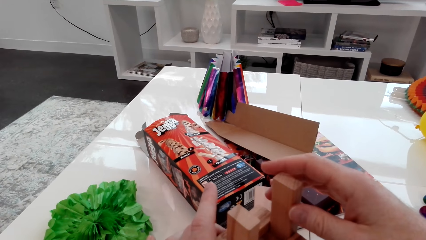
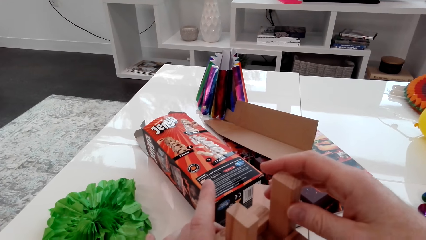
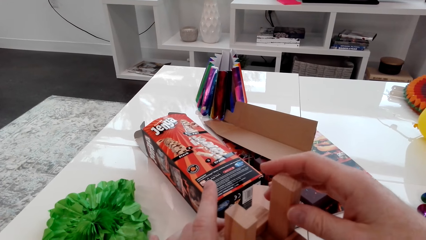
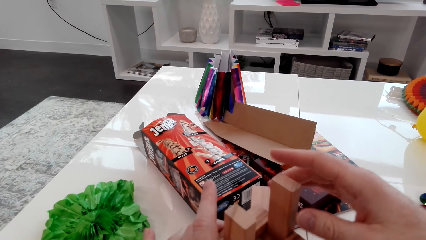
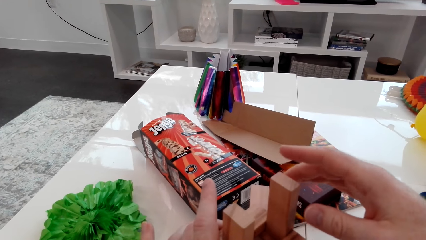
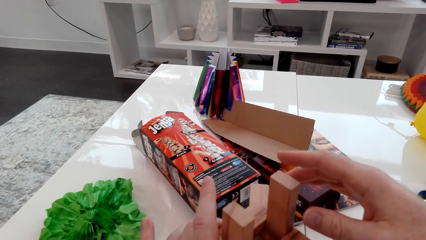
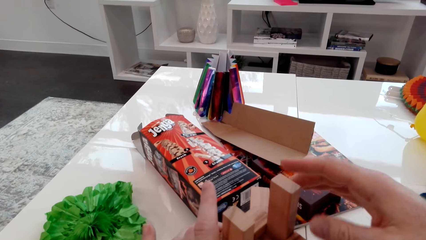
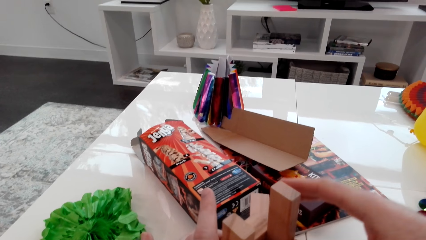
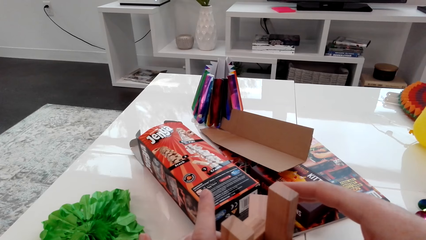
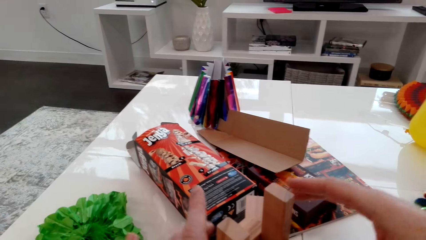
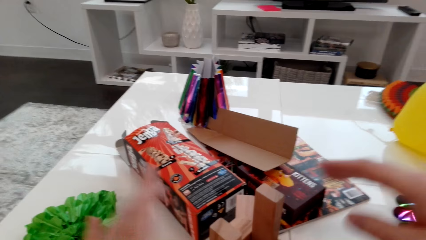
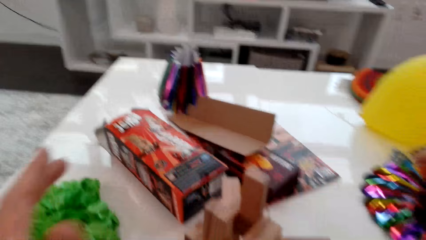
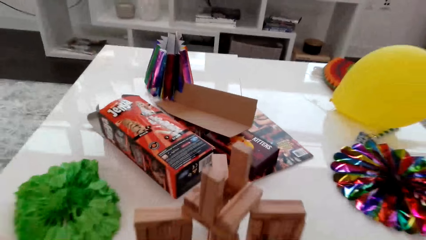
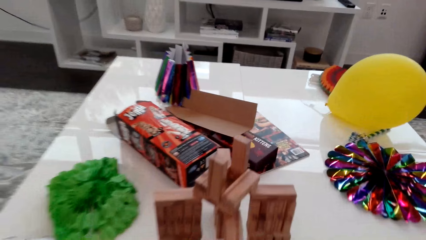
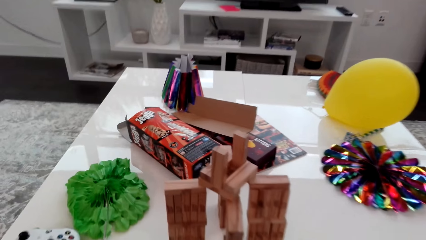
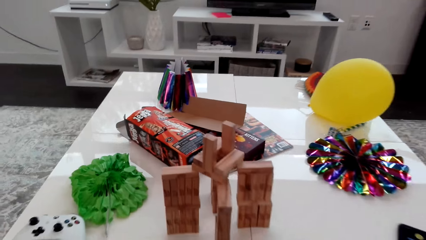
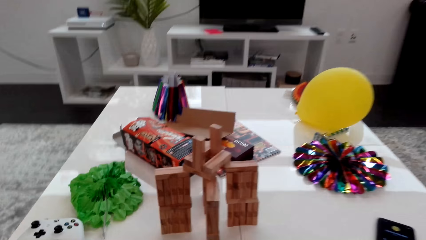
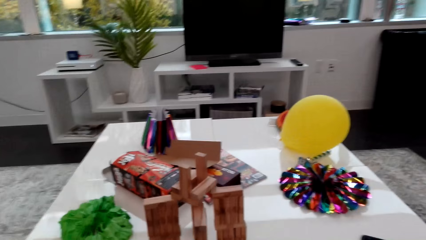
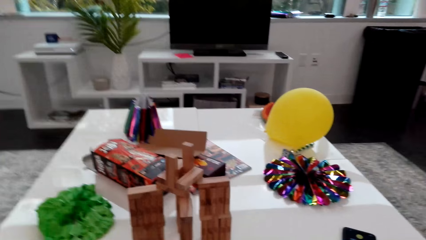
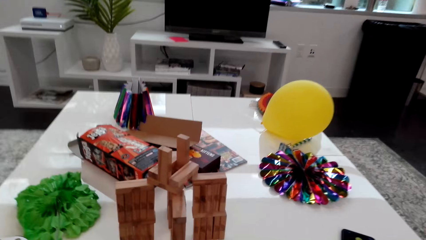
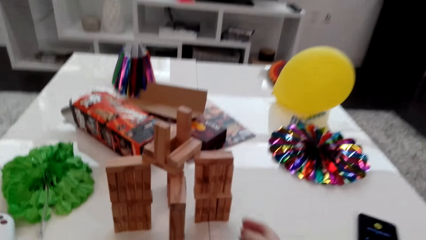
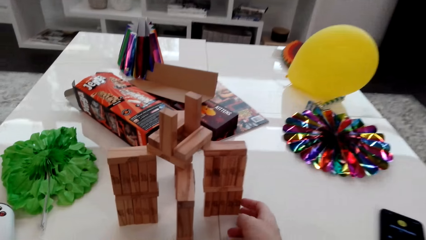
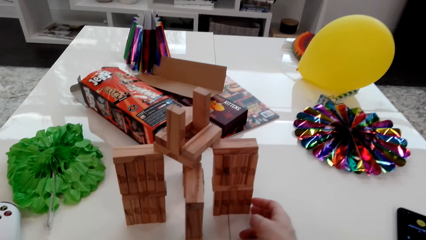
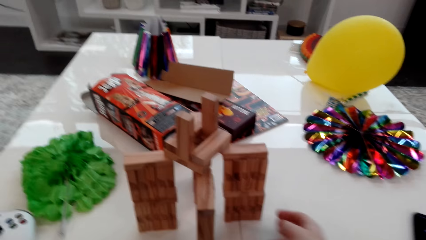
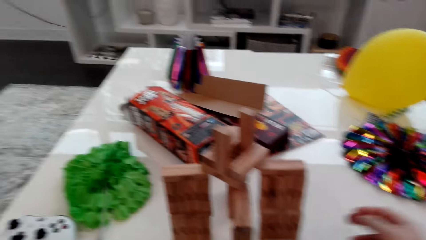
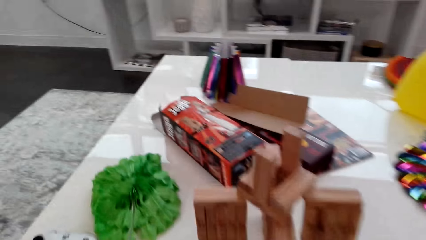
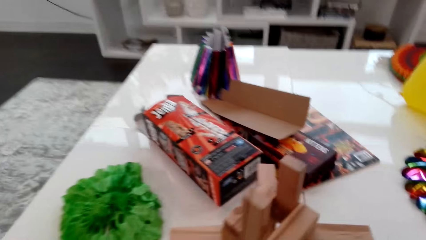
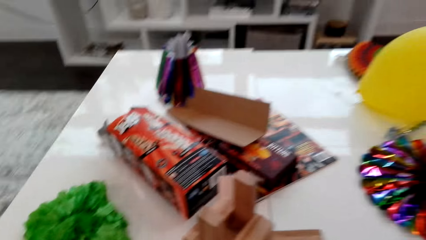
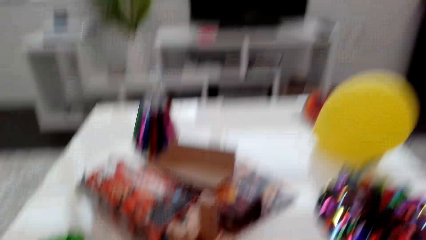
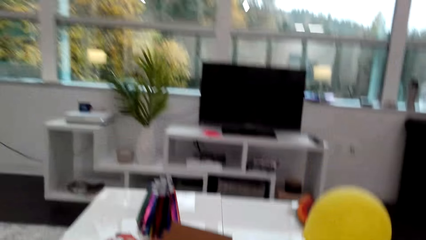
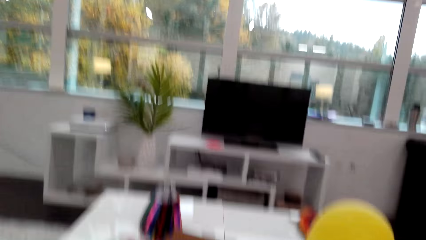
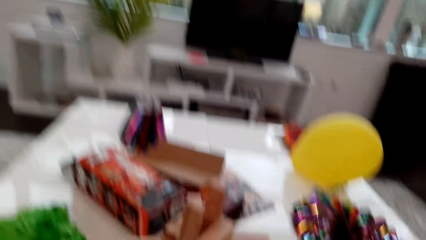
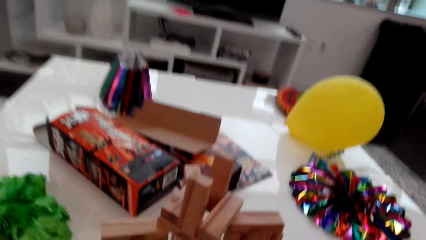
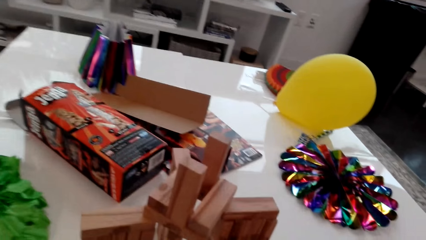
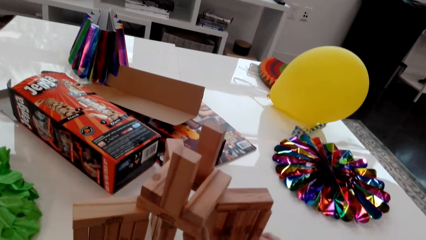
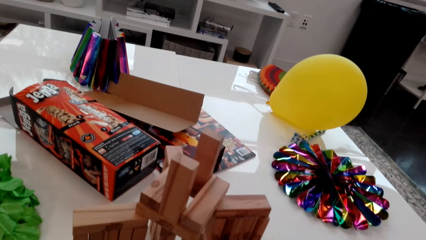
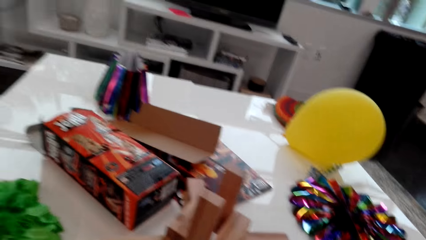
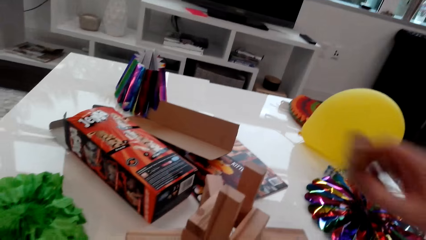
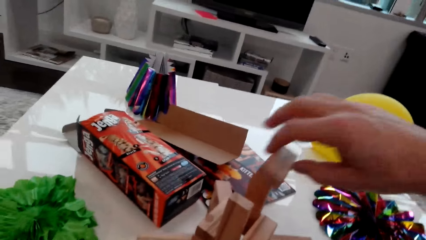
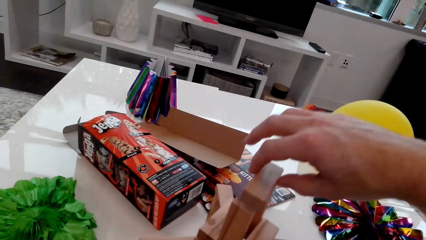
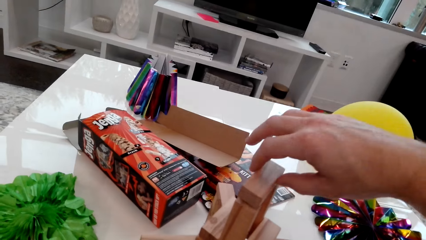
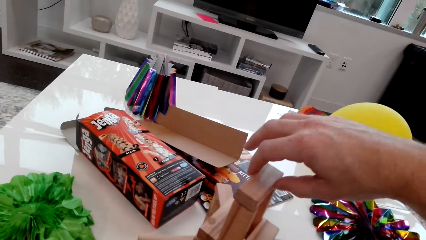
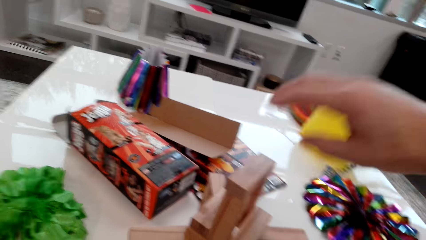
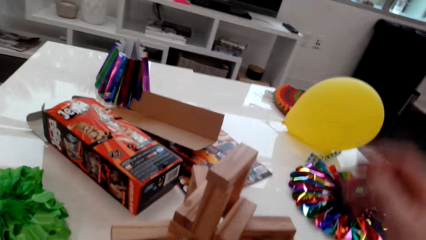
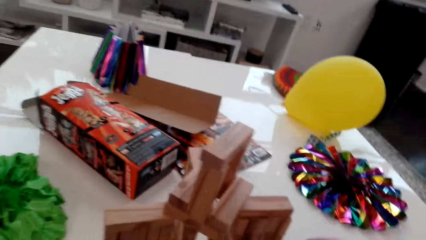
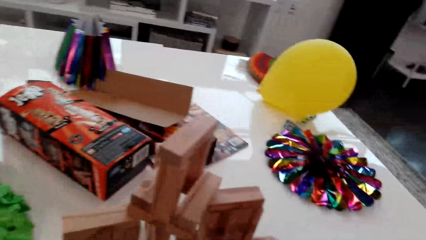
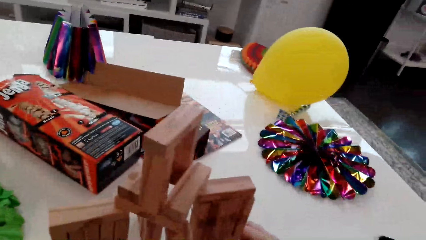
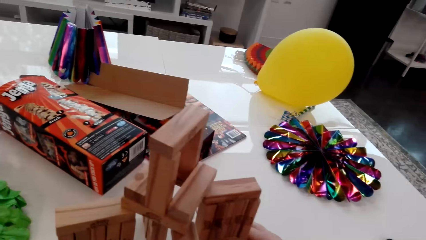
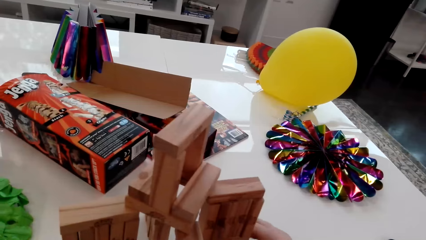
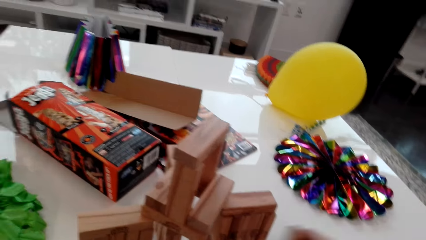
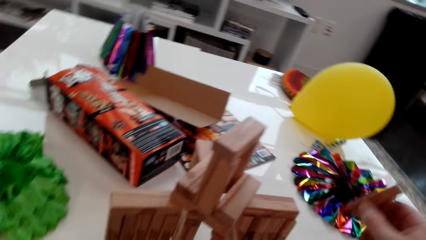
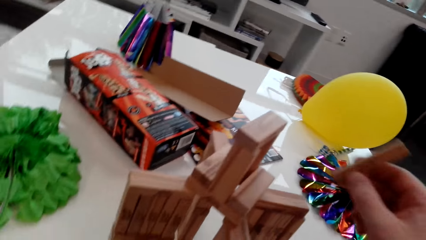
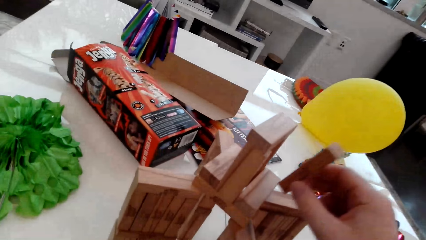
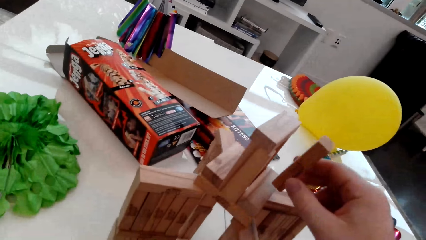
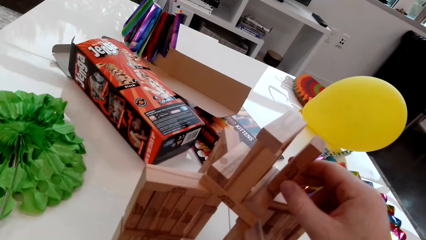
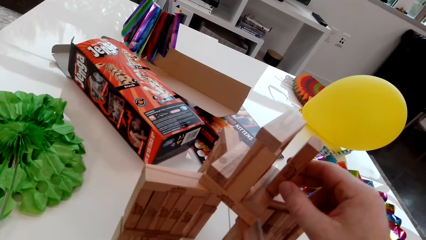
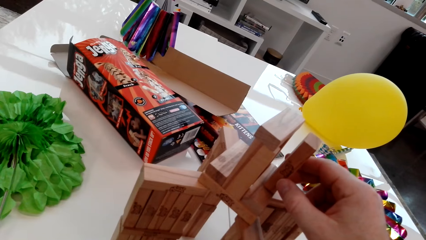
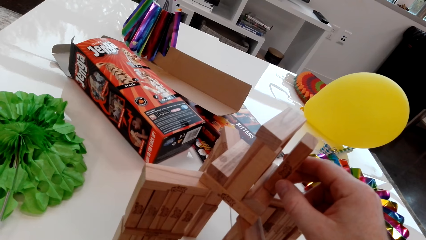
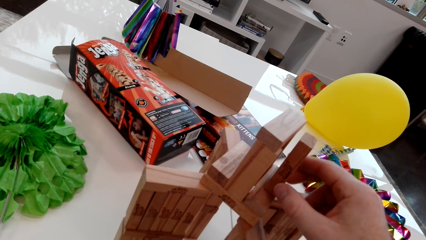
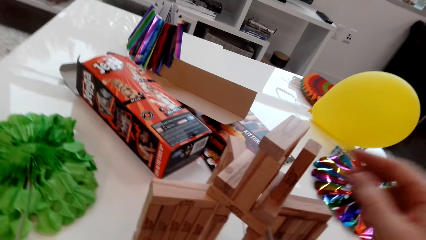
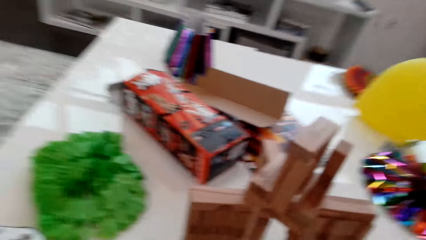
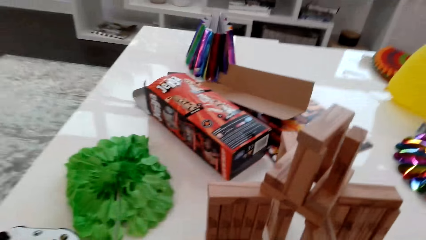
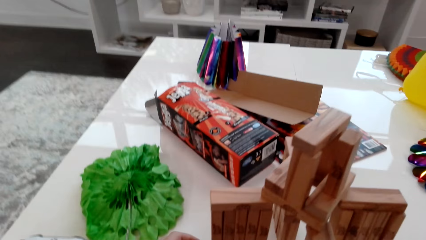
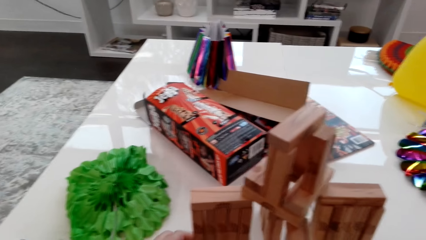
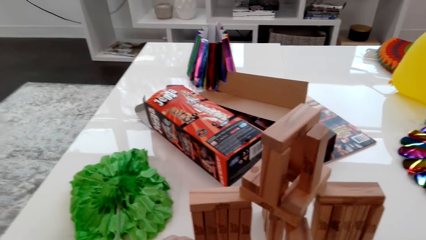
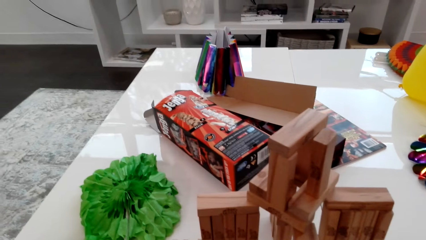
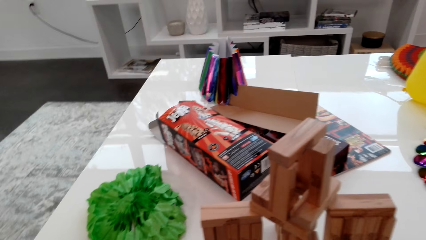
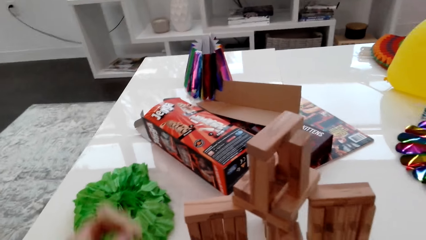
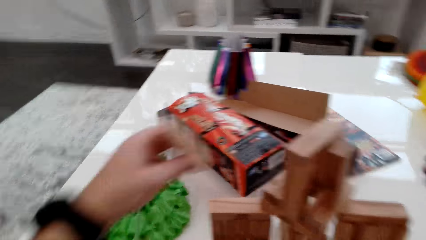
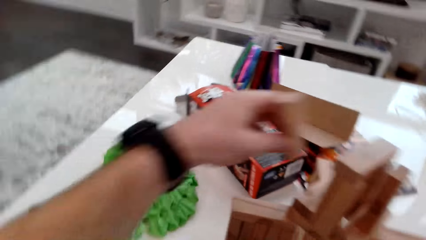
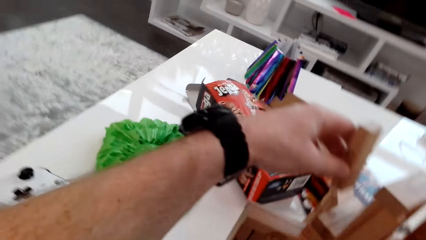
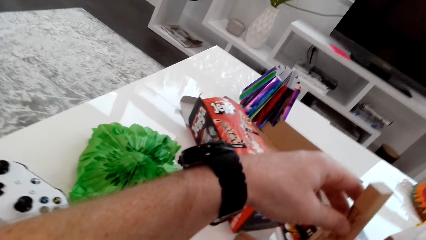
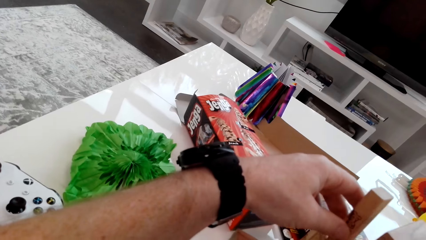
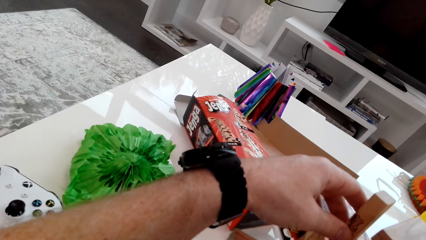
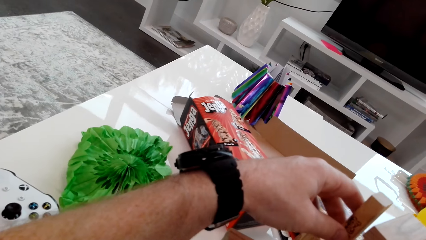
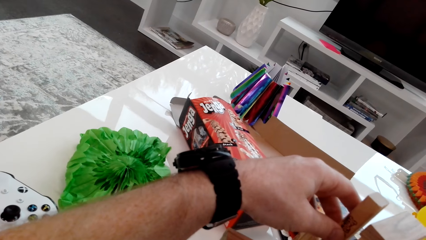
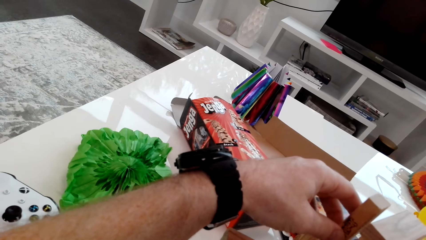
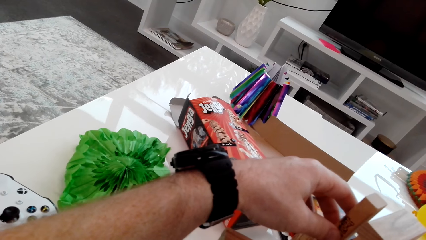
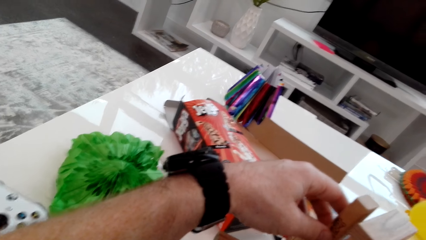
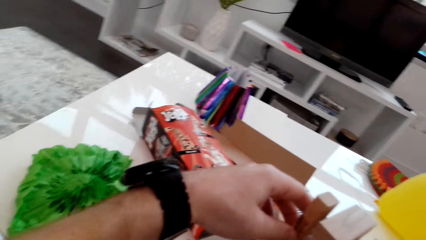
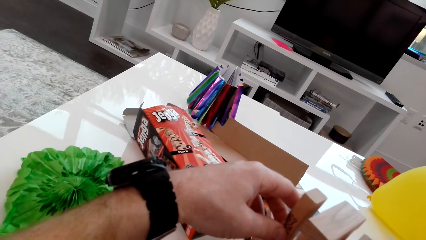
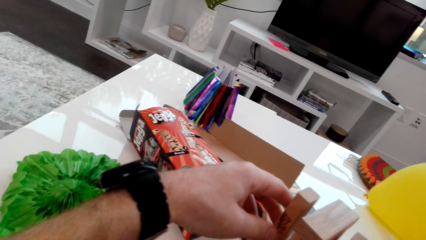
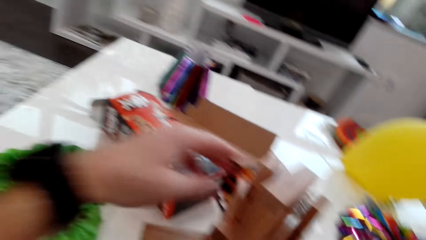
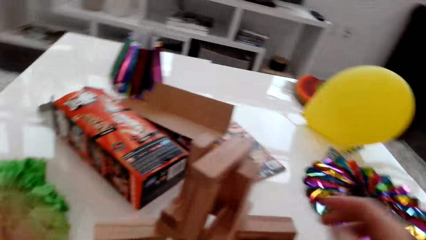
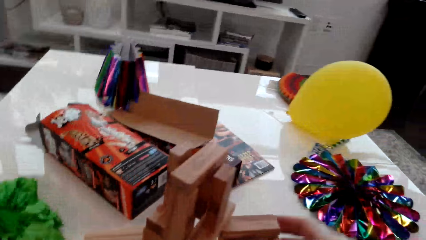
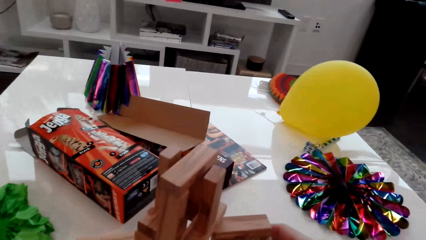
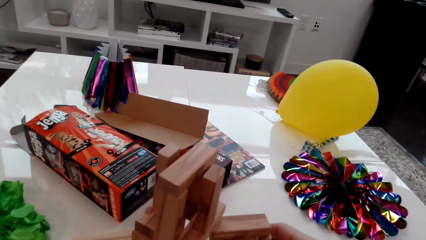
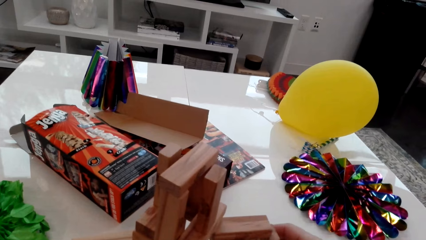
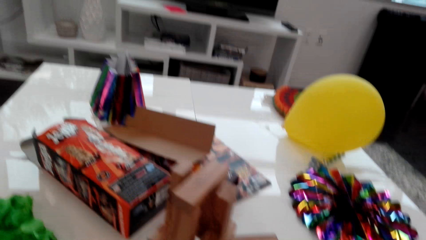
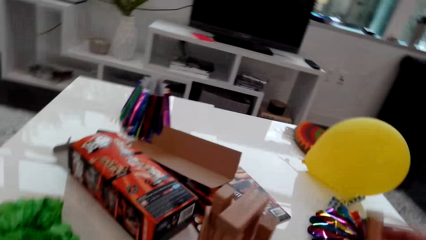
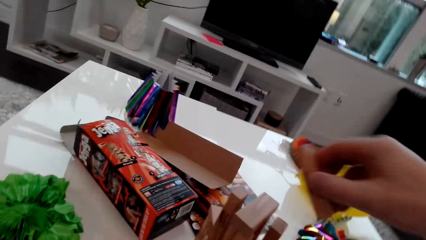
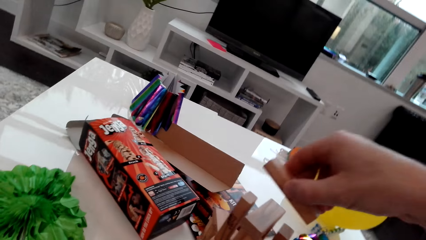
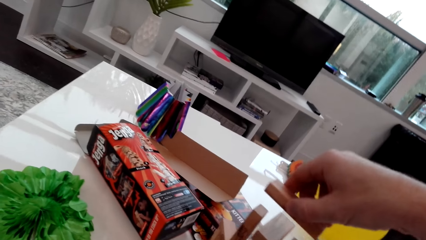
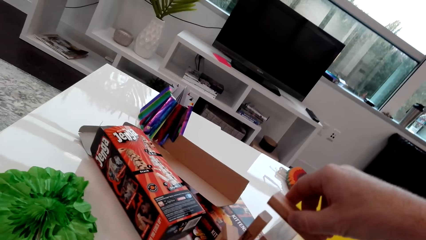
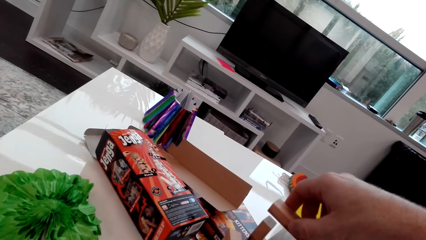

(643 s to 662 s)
The camera wearer fixes the cube. They place a cube on a stack. They place a cube on a stack repeatedly.
